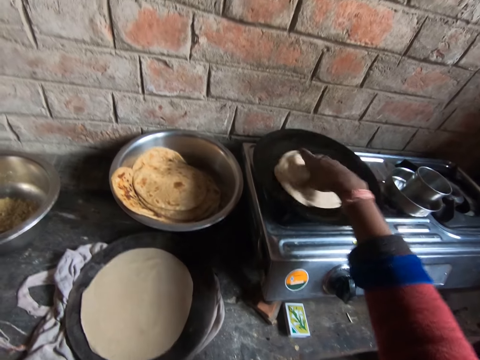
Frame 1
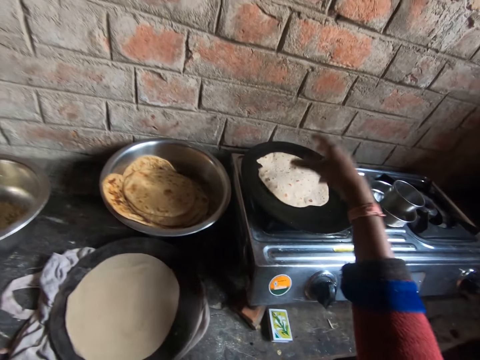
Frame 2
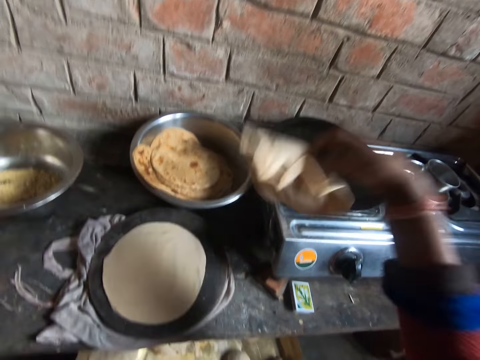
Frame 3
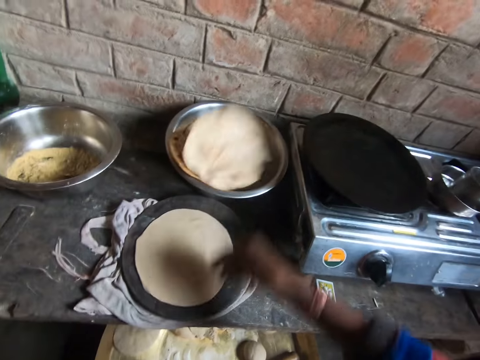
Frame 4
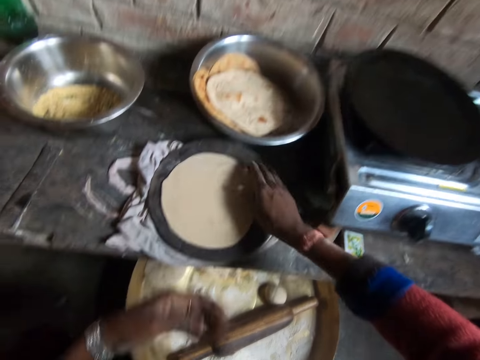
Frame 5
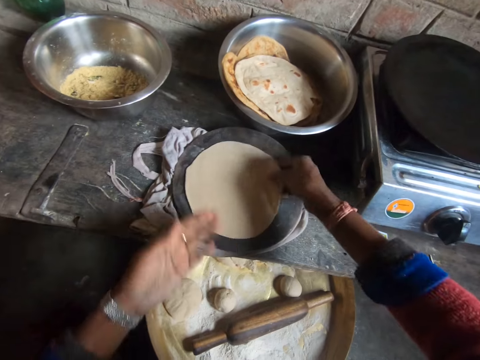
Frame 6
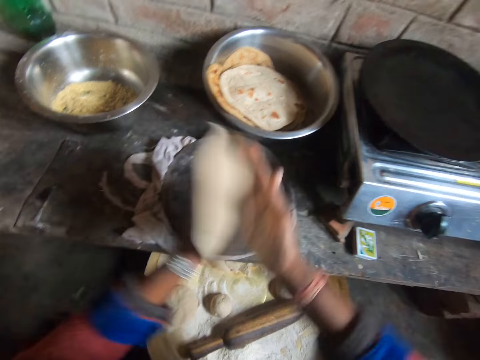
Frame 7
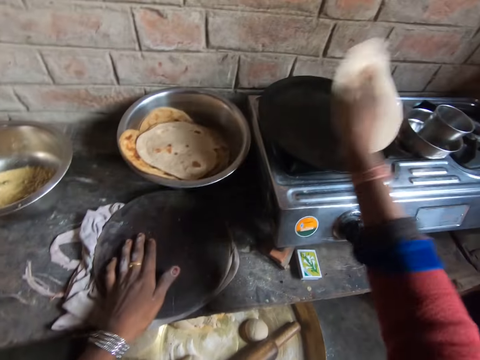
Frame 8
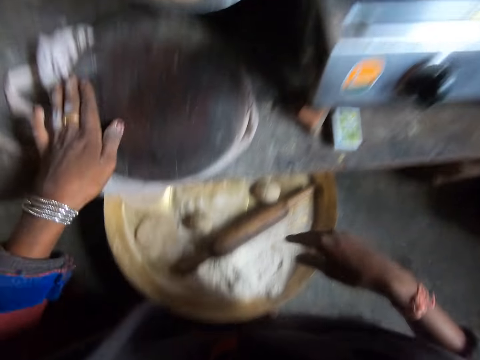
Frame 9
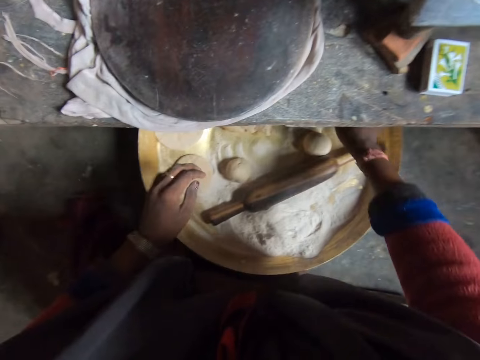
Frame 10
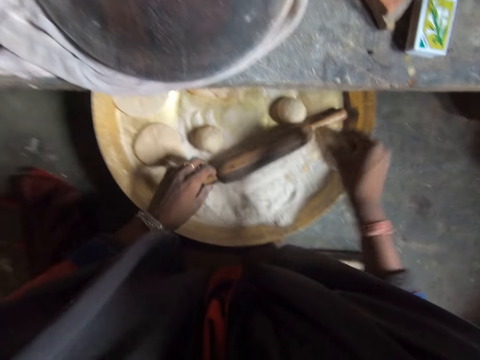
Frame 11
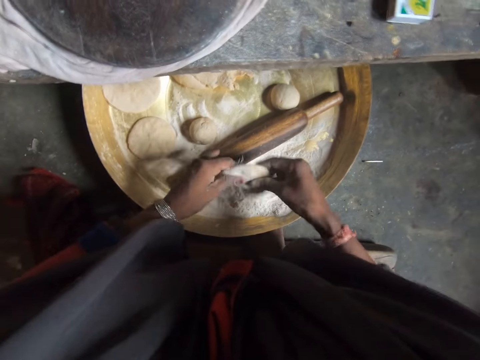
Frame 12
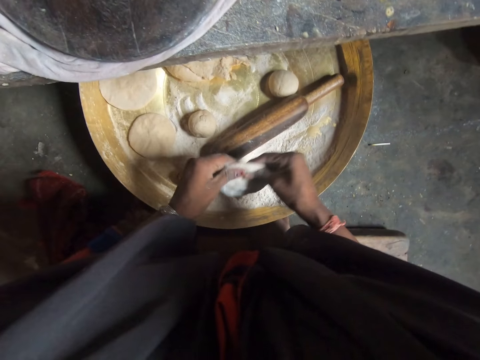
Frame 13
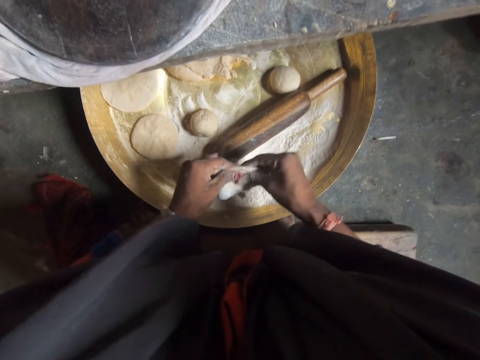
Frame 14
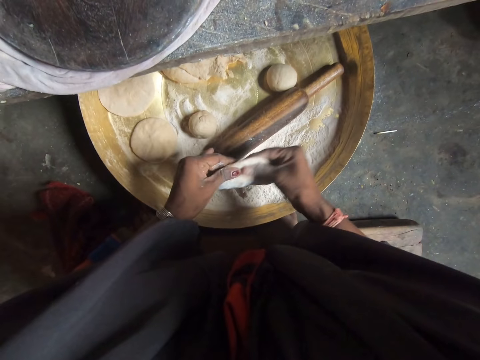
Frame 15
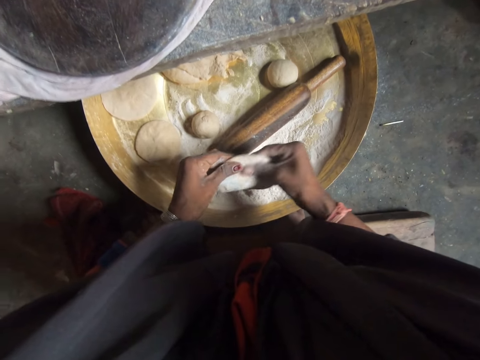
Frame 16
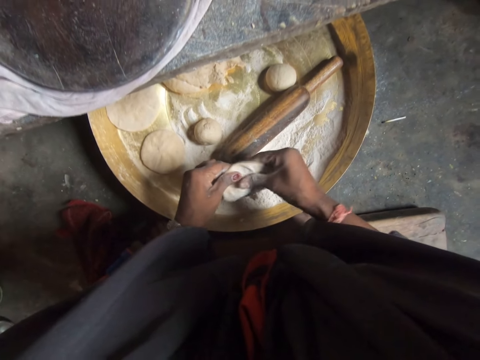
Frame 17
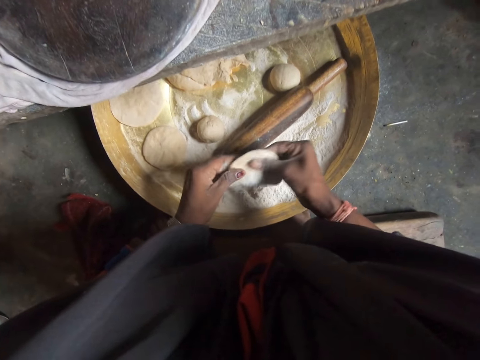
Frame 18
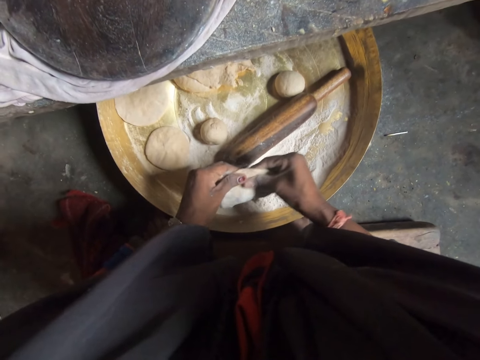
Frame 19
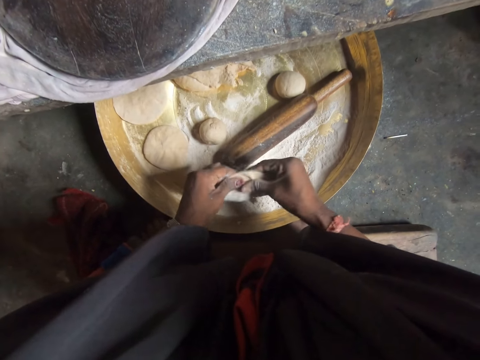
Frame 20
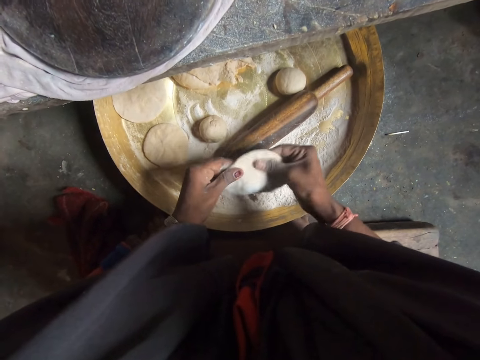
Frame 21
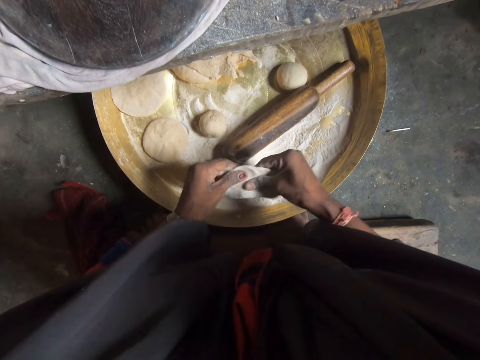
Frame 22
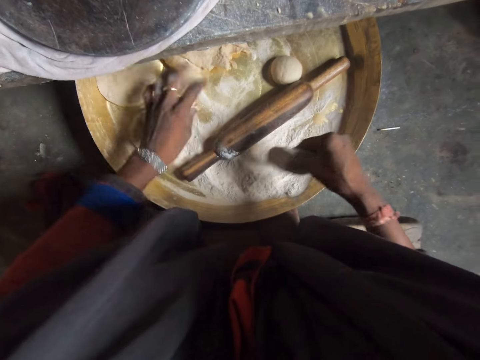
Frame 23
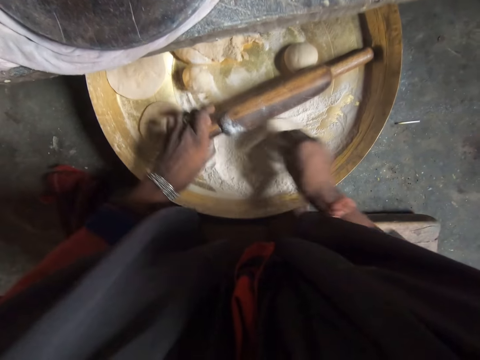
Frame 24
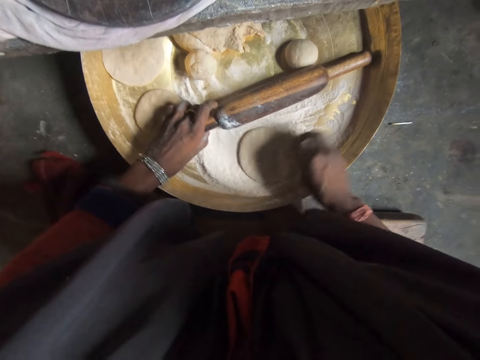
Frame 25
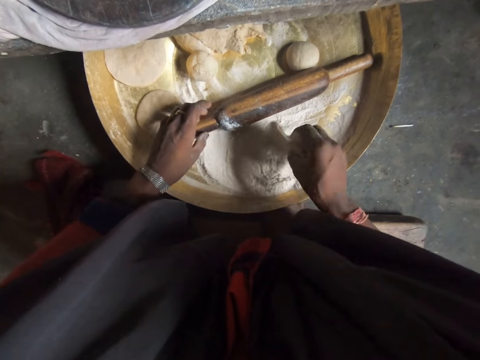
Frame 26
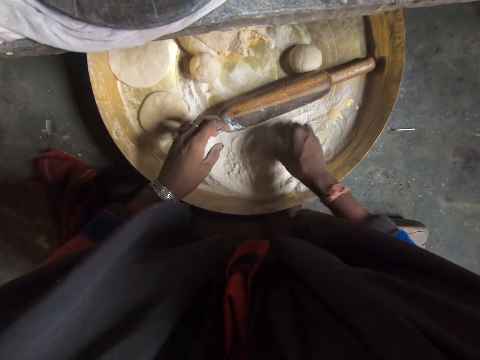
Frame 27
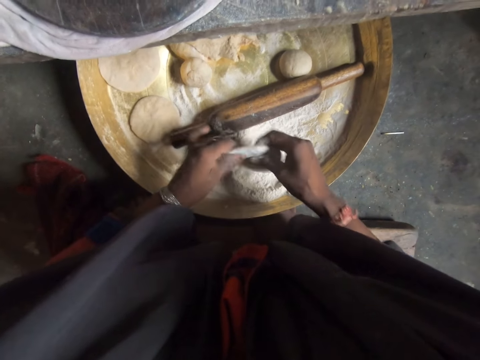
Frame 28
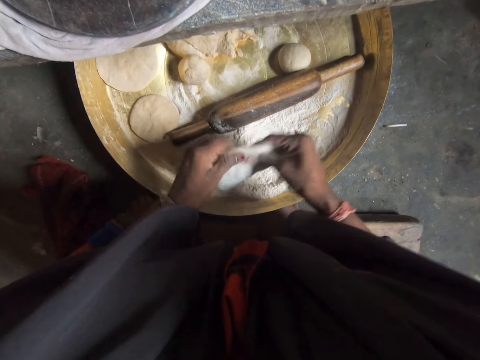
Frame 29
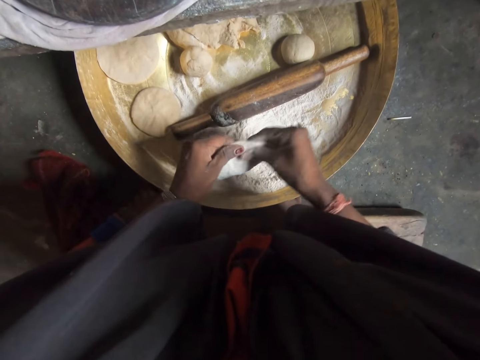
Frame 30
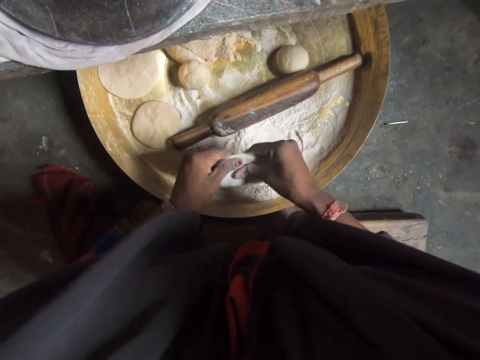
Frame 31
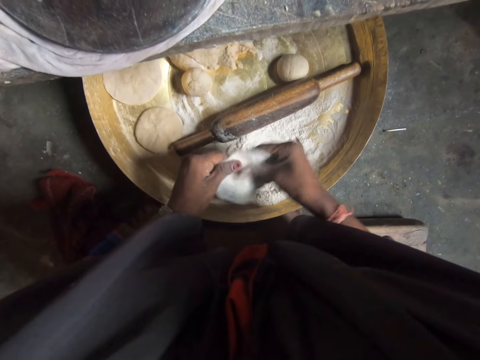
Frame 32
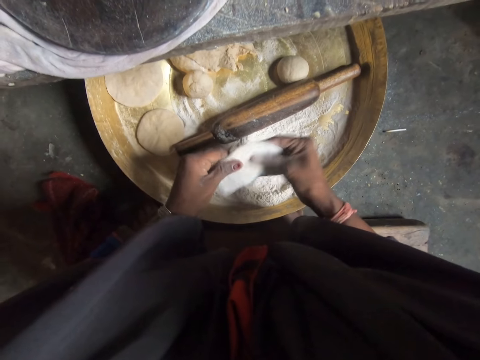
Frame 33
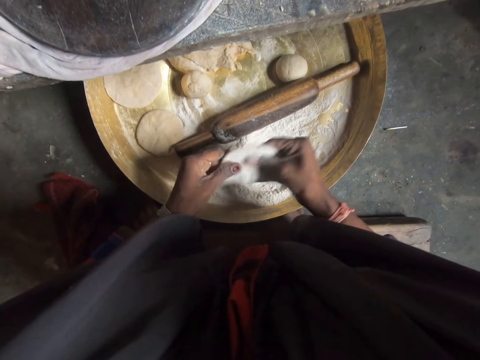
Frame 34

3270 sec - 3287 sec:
The camera wearer picks the flat bread from the pan on the gas cooker with her right hand. She drops the flat bread on the stainless steel mixing bowl on the table with her right hand. She picks a rolled out dough from a rolling board on the table with her right hand. She transfers the rolled out dough to the left hand and transfers the rolled out dough to the right hand. She flips the rolled out dough with both hands. She drops the rolled out dough in the pan on the gas cooker with her right hand. She picks another rolled out dough or round dough from the container or tray on the ground with her right hand. She puts the round dough on flour in the round tray. She shapes the round dough with the hands. She kneads the rolled out dough with both hands. She shifts another dough in the container on the ground with her left hand. She lifts a rolling pin. She shifts the rolling pin inside the container on the ground with her left hand. She turns the dough in flour in the tray. She rubs the rolled out dough with the flour in the container on the ground with her right hand. She shapes the round dough with the hands. She kneads the rolled out dough with both hands.

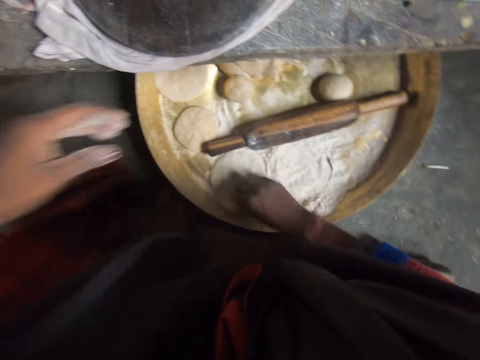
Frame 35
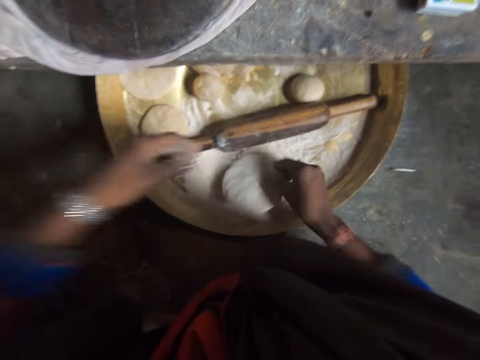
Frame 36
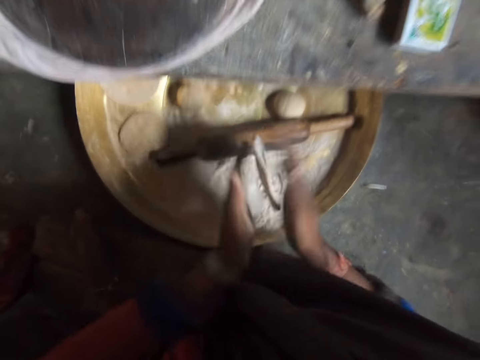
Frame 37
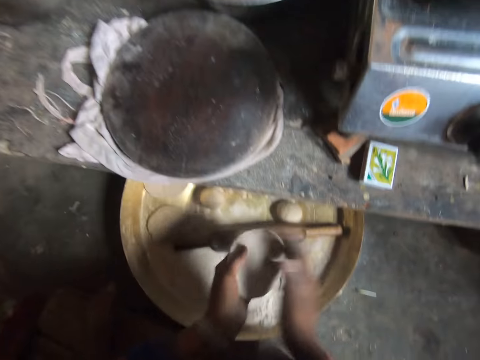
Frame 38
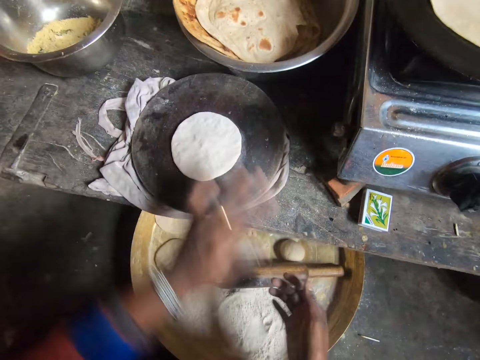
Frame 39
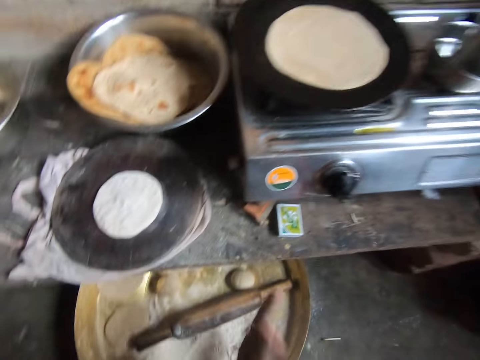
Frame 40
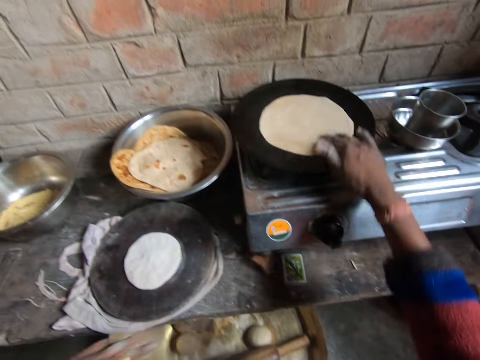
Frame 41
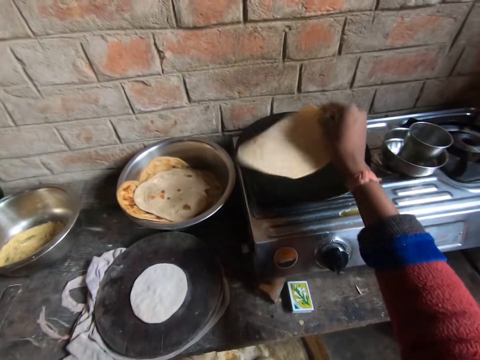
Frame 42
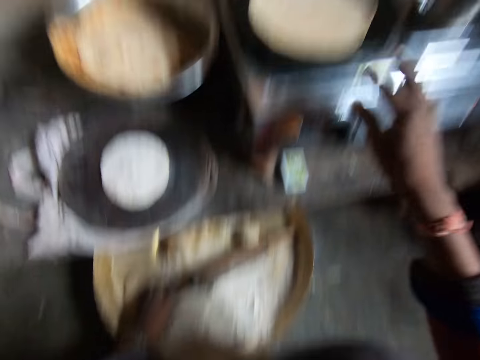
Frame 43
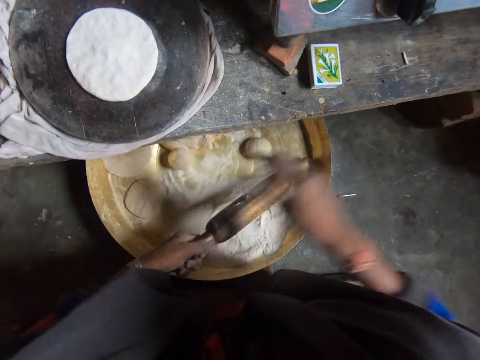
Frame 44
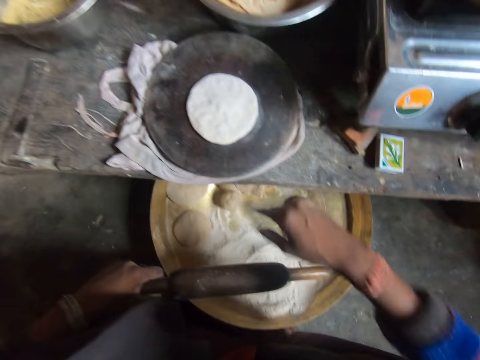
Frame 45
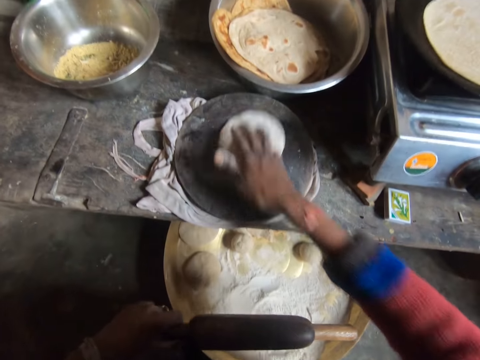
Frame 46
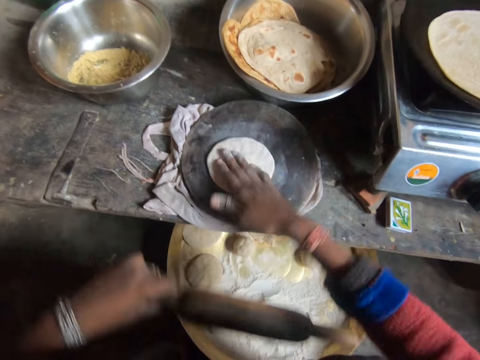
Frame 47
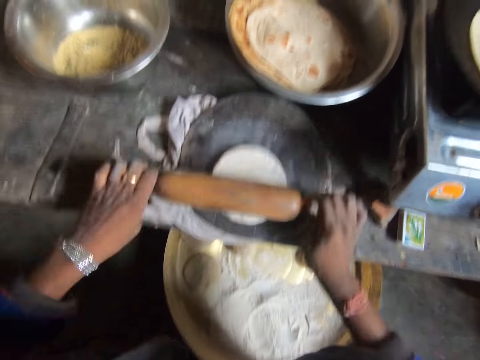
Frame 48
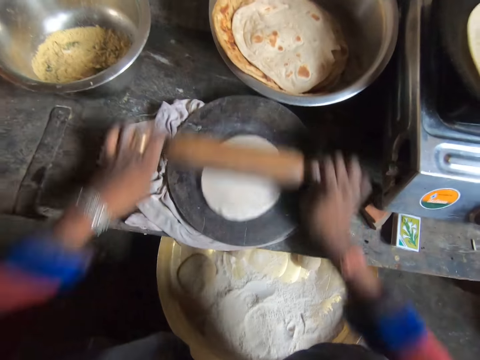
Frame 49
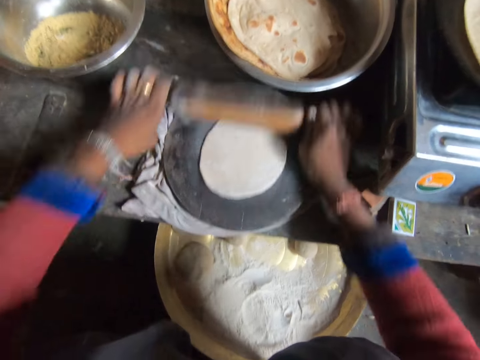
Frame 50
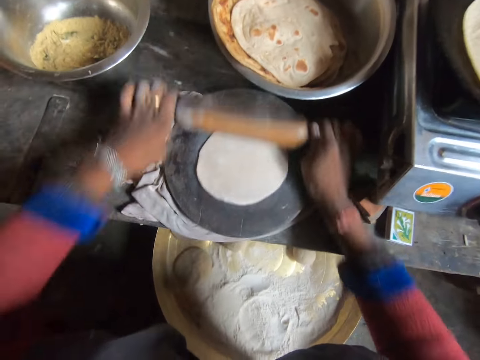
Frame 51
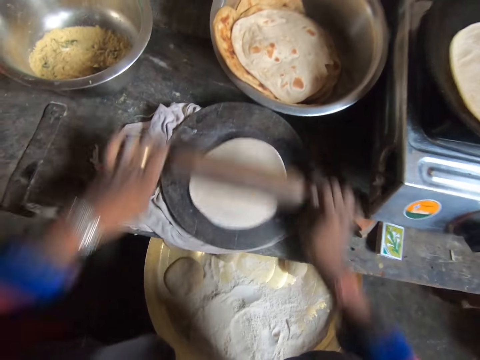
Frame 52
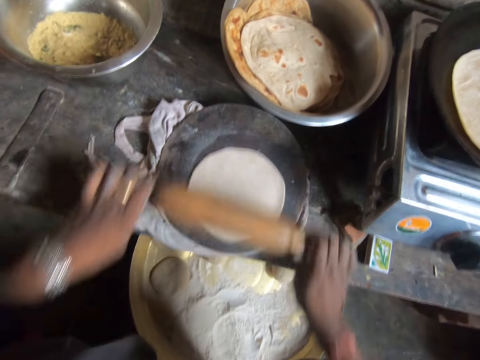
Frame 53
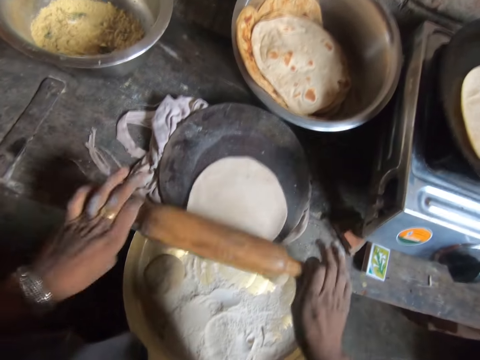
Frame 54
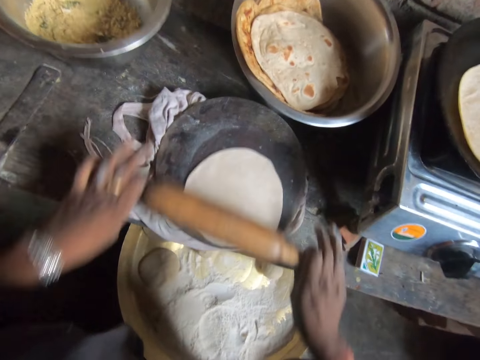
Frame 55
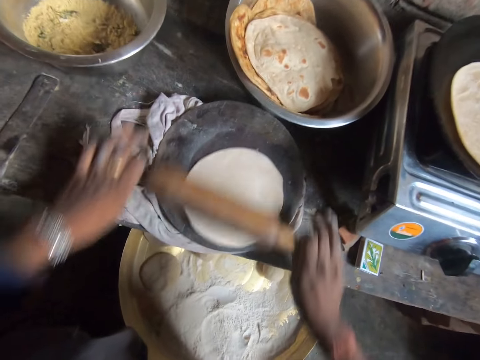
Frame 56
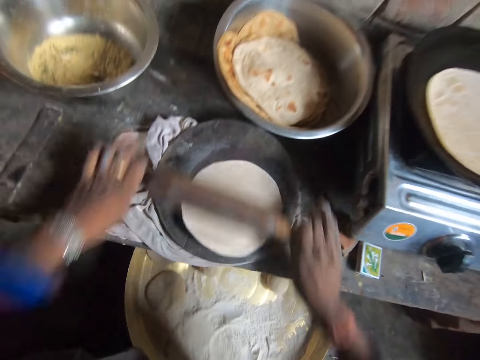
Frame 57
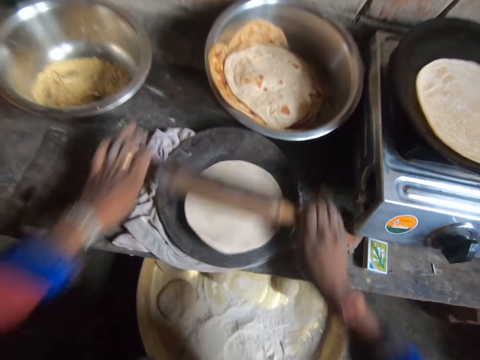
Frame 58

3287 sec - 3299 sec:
The camera wearer turns the dough in flour on the tray. She rubs the rolled out dough with the flour in the container on the ground with her right hand. She taps the flat dough between the hands. She flips the rolled out dough with both hands. She drops the rolled out dough on the rolling board with her left hand. She wipes off flour on both hands. She flips the first rolled out dough in the pan on the gas cooker with her right hand. She picks the rolling pin in the container on the ground with her left hand. She wipes the rolling pin with her right hand. She turns the second rolled out dough on the rolling board with her right hand. She flattens the second rolled out dough on the rolling board with the rolling pin in both hands.
